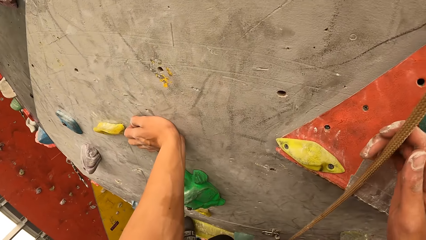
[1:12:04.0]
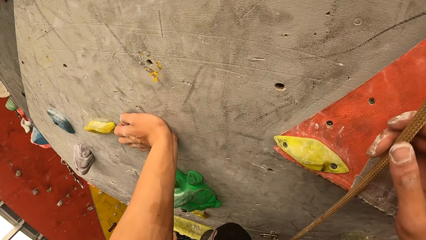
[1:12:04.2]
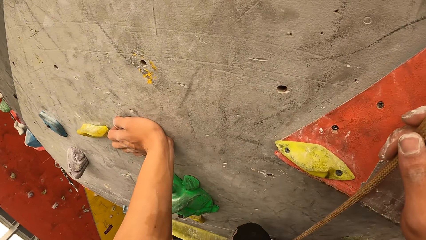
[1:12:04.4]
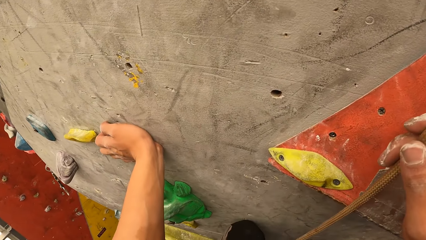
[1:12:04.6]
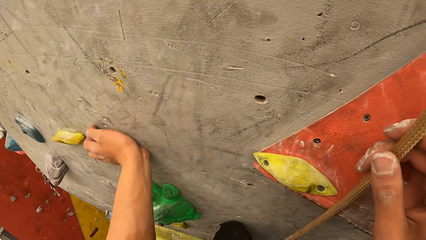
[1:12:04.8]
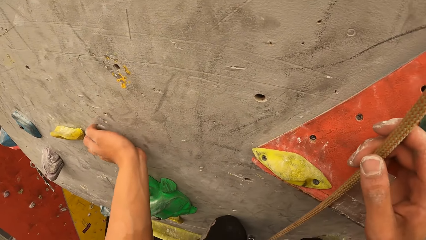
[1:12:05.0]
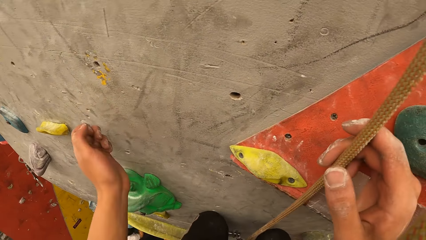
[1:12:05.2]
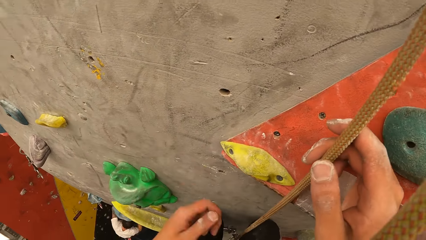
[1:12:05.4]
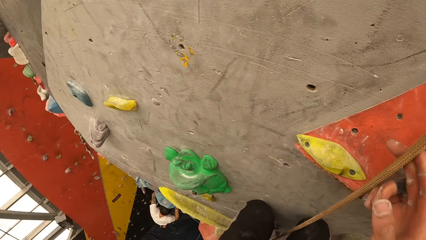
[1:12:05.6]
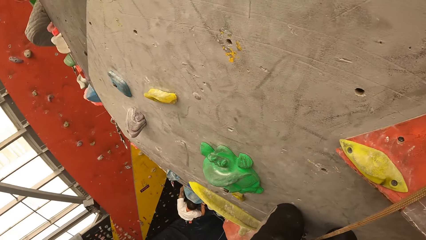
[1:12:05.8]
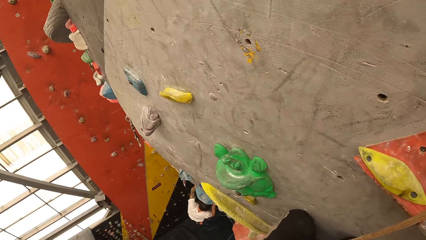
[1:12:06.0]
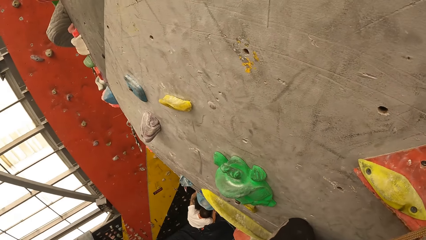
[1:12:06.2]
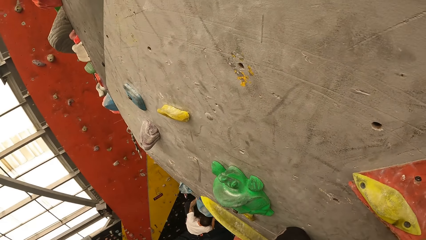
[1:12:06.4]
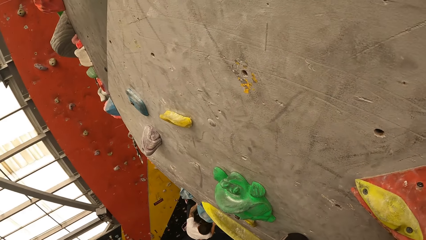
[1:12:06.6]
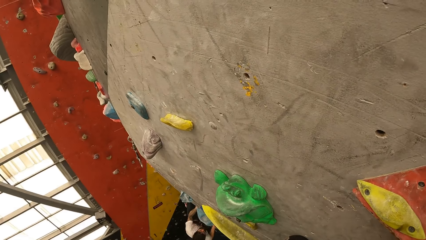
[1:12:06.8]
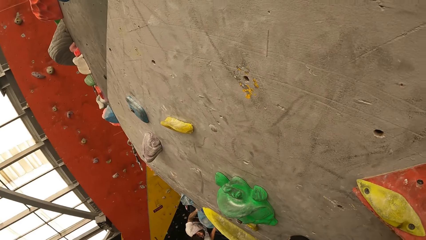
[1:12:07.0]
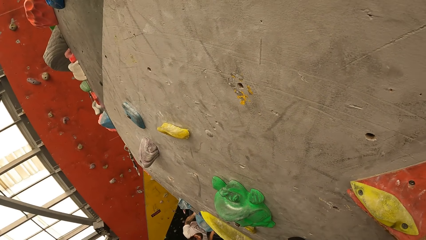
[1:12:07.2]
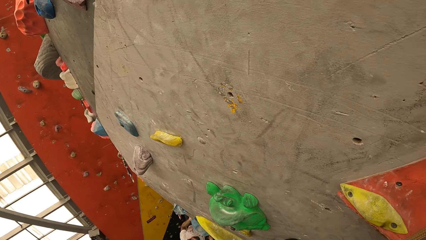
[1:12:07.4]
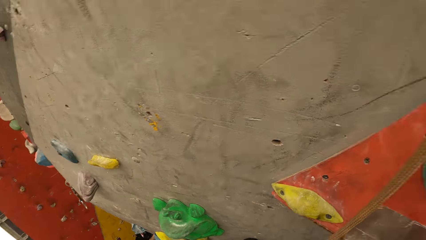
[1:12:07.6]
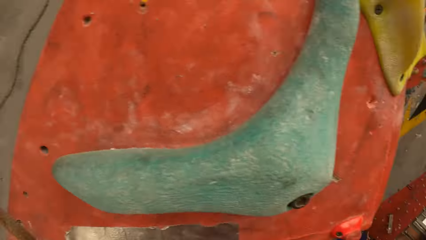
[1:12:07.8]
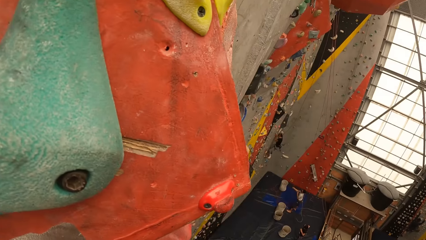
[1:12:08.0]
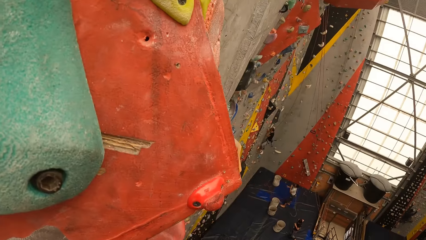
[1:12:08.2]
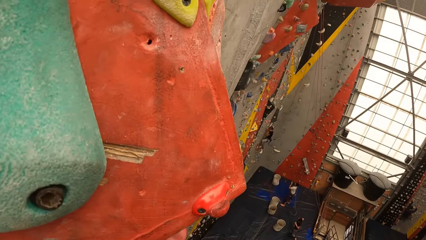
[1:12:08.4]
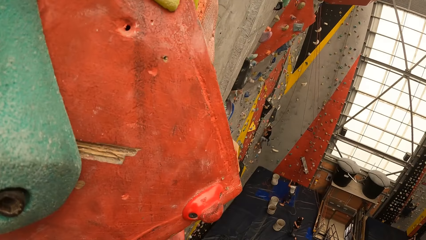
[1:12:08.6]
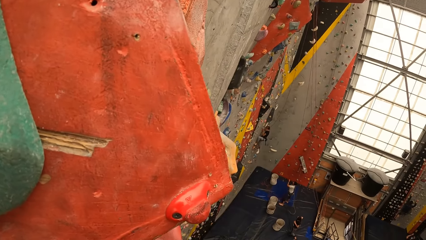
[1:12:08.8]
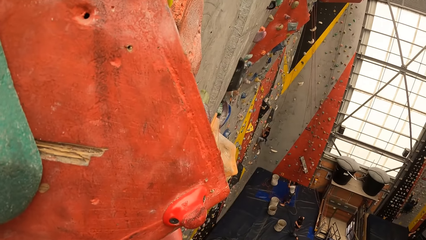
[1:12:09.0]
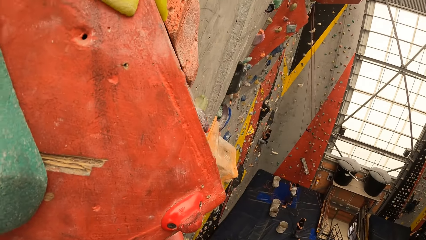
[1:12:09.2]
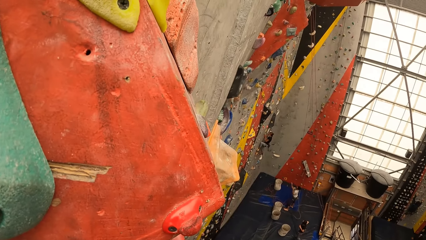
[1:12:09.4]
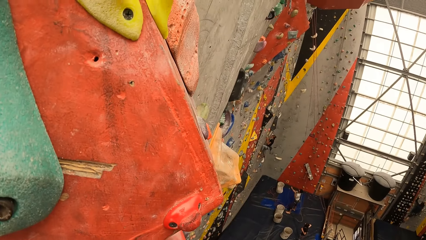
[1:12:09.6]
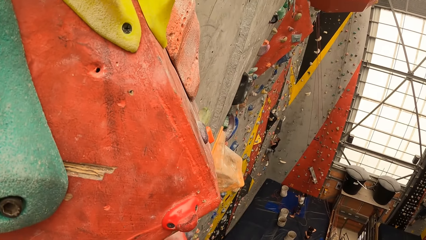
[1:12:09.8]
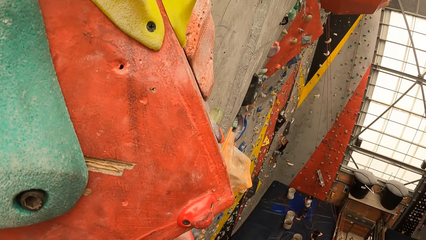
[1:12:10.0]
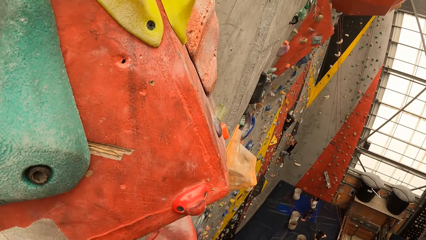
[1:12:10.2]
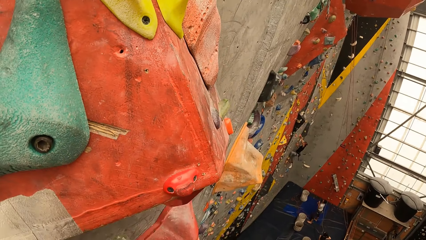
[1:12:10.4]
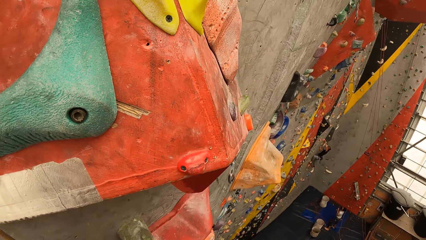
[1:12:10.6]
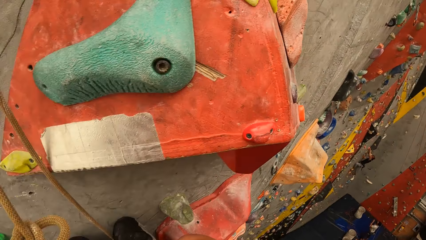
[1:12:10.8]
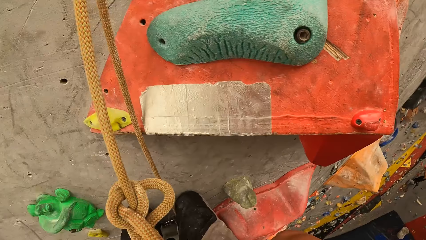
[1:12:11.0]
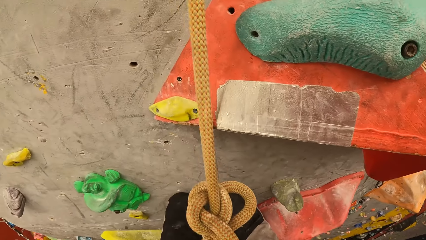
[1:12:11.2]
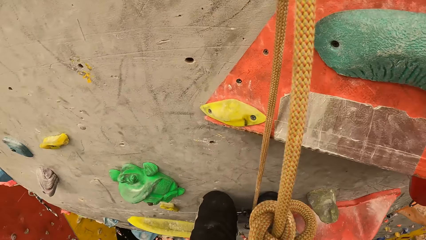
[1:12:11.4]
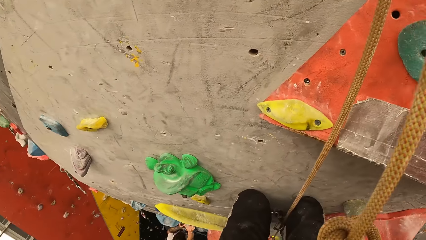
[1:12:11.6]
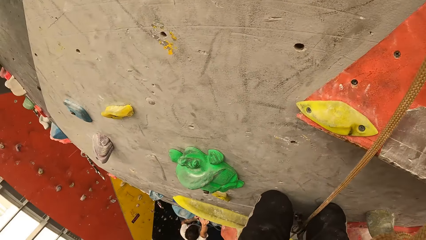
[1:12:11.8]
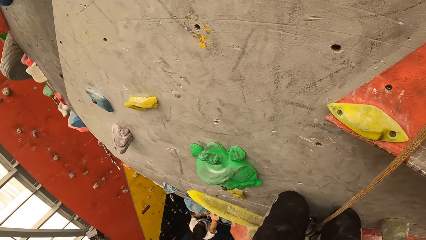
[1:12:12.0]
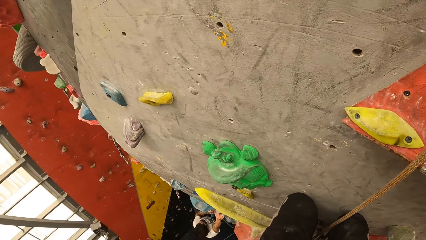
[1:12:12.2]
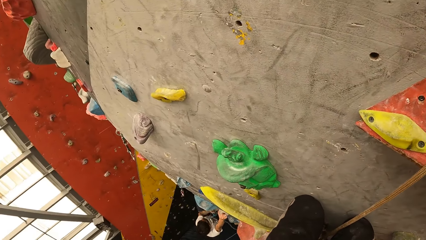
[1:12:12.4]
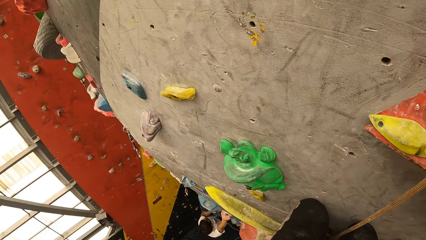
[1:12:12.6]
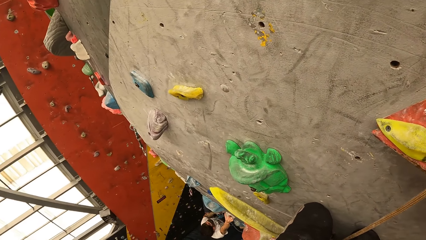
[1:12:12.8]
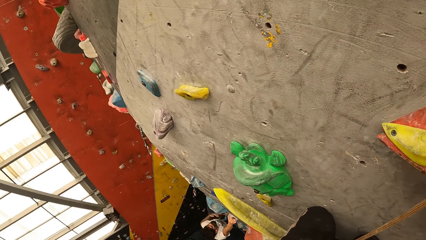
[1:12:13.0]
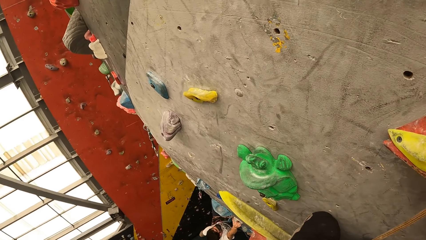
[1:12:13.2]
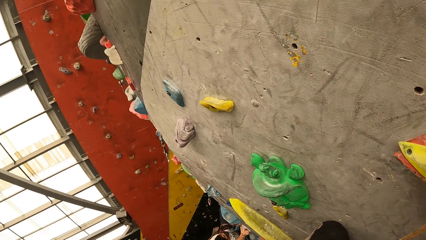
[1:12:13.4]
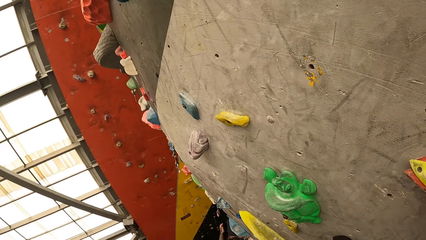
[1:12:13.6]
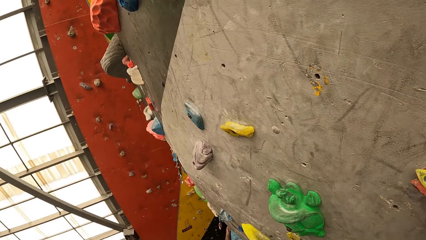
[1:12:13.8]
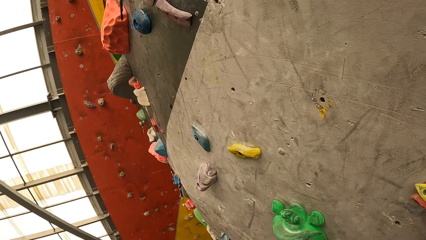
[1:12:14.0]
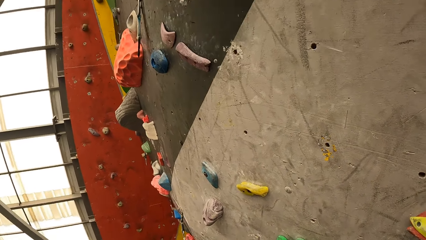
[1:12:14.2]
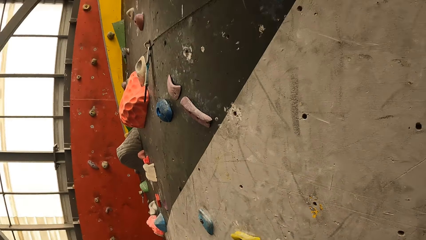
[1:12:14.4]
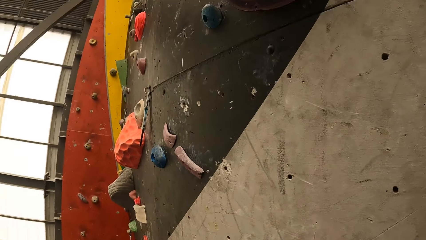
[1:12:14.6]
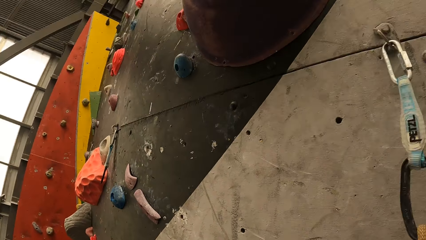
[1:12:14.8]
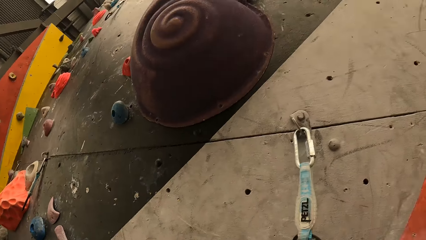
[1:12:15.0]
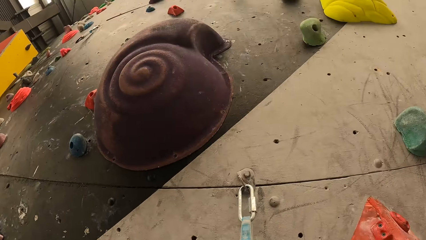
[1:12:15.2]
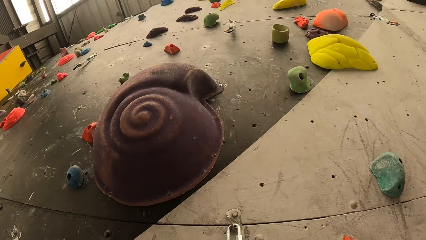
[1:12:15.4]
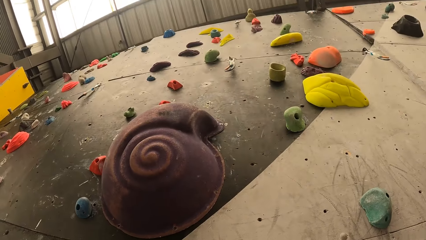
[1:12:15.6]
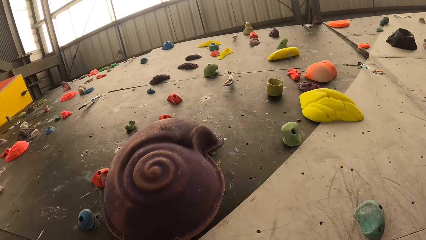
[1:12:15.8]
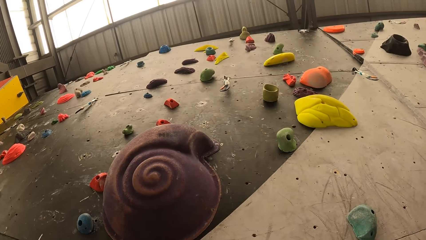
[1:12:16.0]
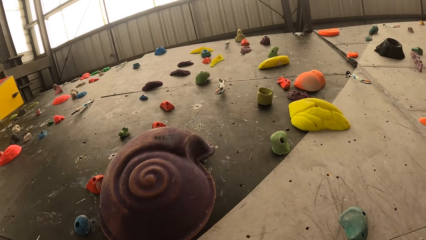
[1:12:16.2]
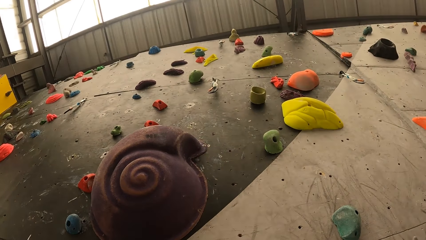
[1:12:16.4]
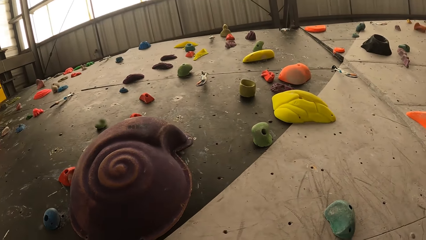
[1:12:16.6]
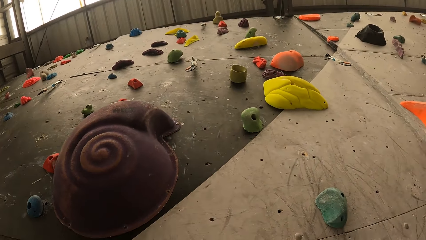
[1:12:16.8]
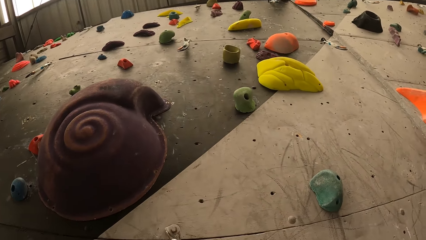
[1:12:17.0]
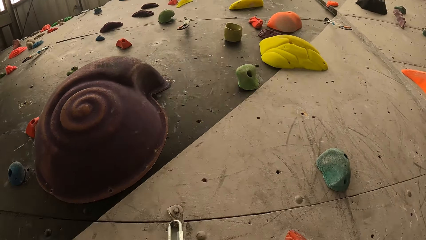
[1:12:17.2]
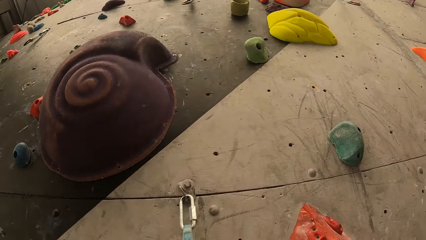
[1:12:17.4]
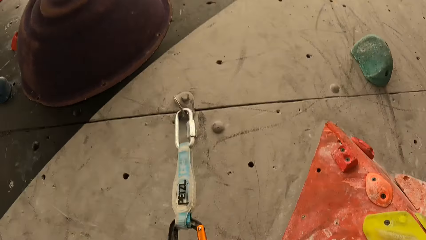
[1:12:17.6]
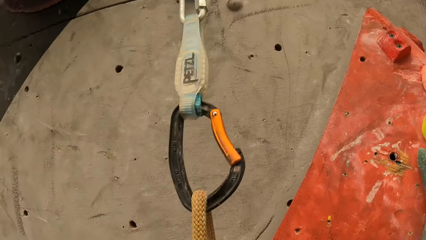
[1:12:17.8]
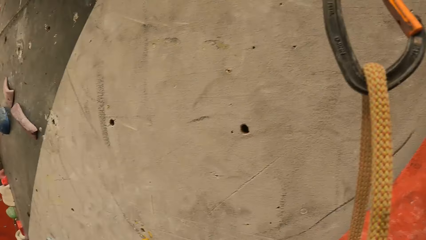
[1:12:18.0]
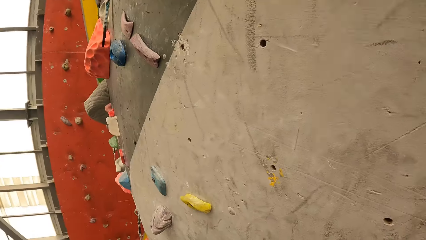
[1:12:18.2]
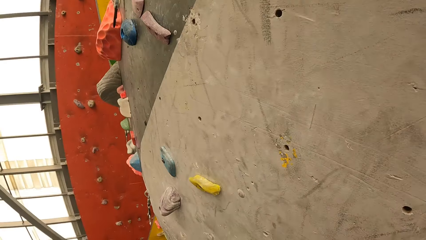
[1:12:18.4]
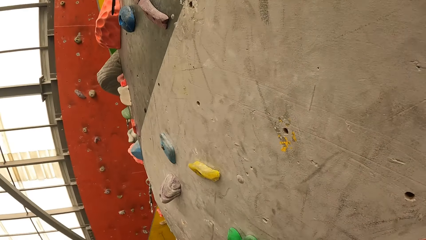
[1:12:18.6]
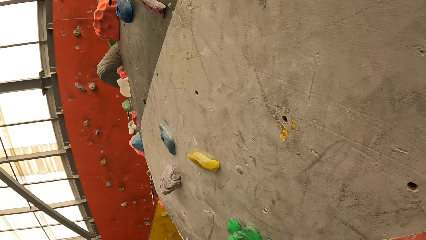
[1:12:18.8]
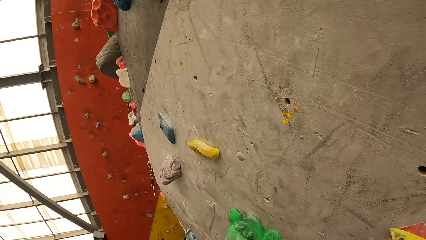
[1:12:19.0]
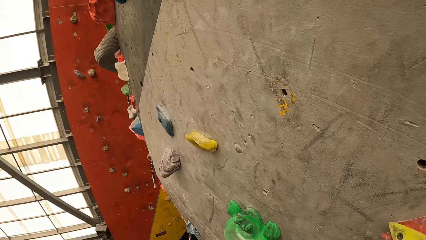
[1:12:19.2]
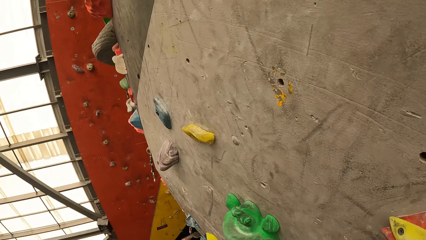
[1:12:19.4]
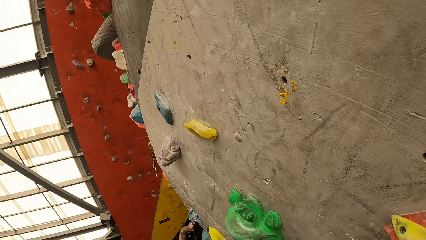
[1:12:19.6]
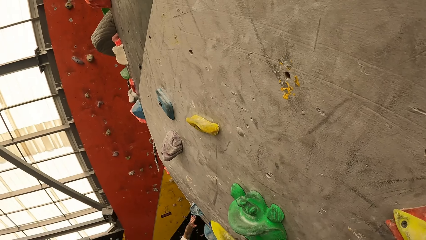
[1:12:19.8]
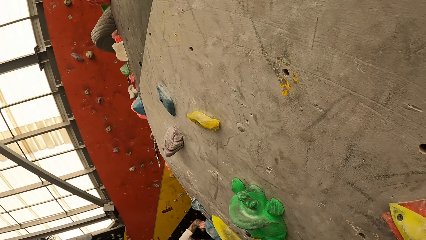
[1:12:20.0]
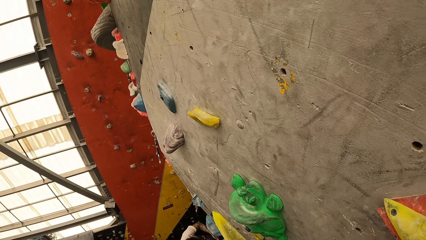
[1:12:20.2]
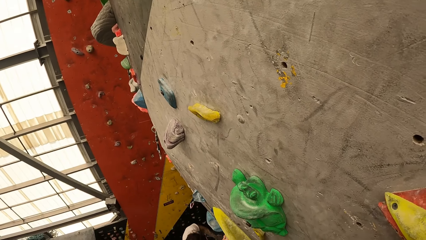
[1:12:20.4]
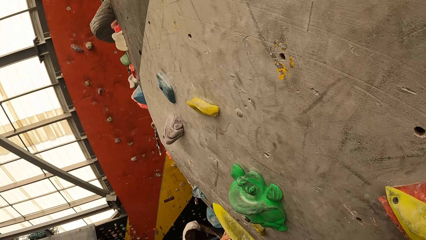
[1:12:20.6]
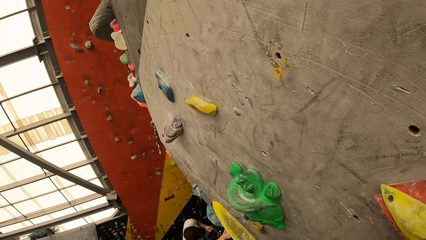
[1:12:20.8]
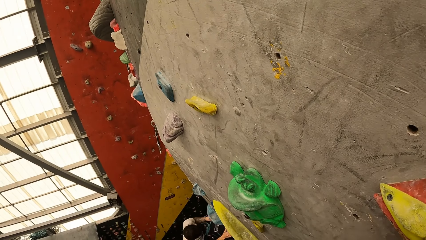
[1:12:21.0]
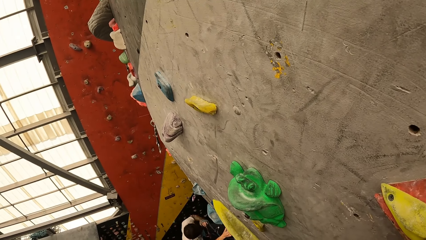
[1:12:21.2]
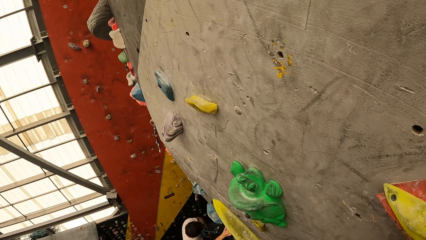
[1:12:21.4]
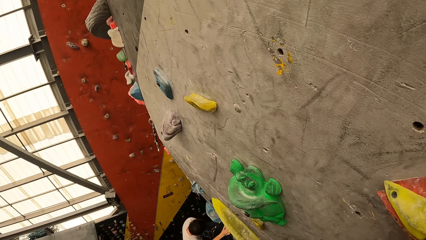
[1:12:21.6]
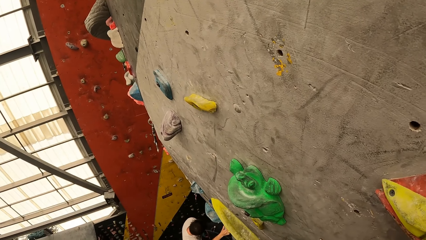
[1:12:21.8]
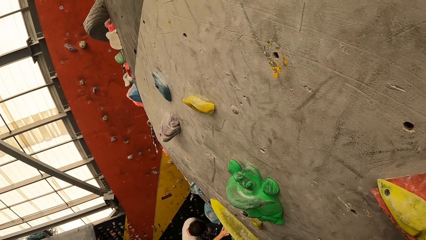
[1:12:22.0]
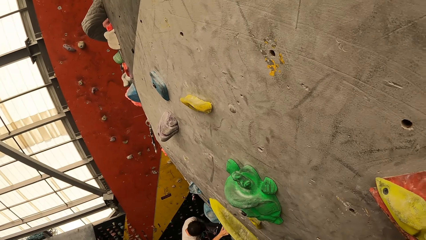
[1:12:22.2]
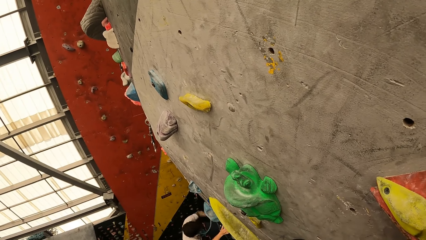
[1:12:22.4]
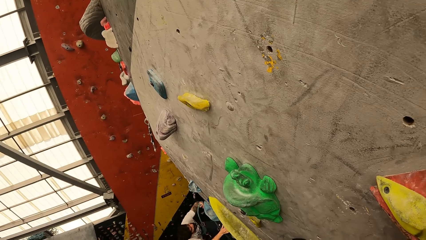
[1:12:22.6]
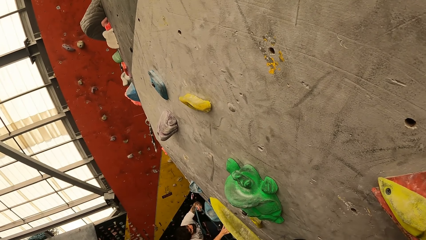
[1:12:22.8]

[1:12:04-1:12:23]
The camera wearer holds the rope. They look around. They look down.
